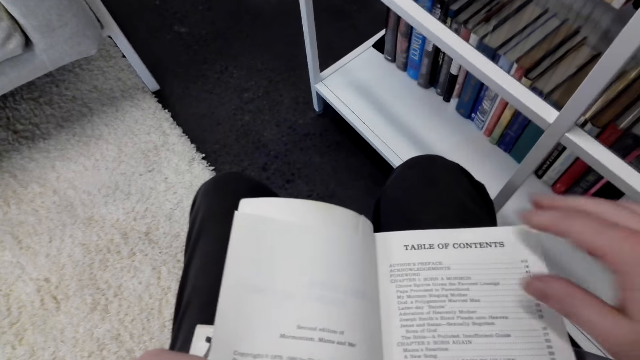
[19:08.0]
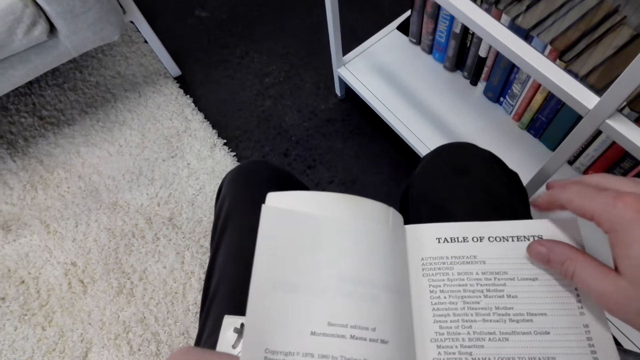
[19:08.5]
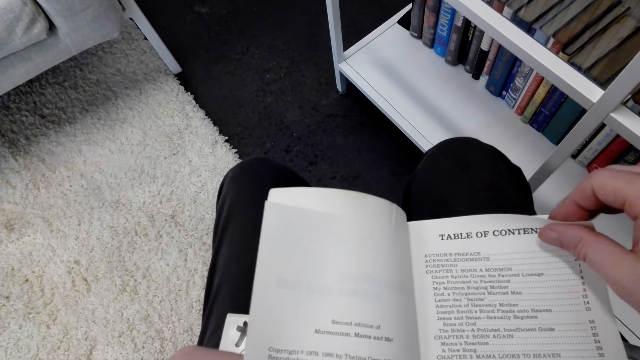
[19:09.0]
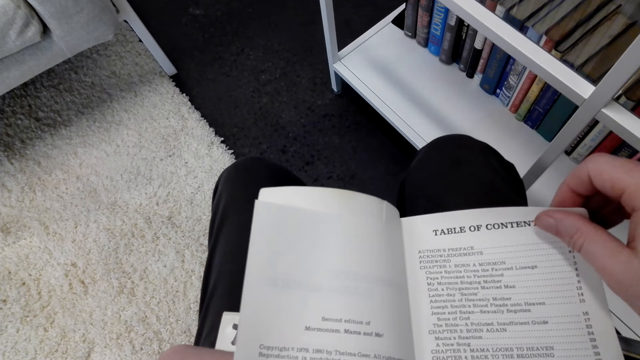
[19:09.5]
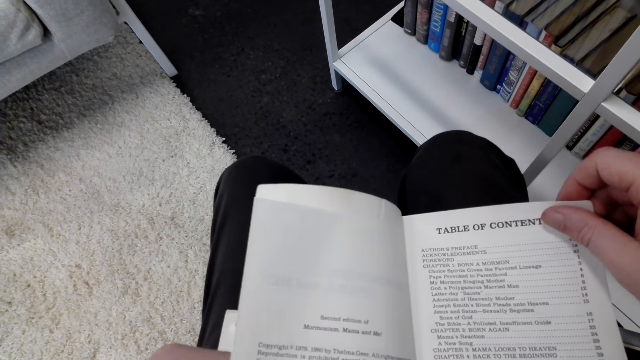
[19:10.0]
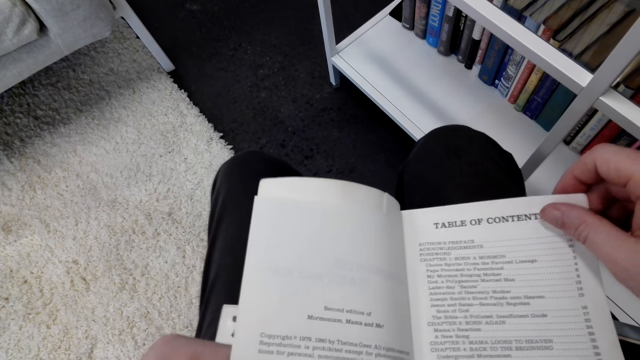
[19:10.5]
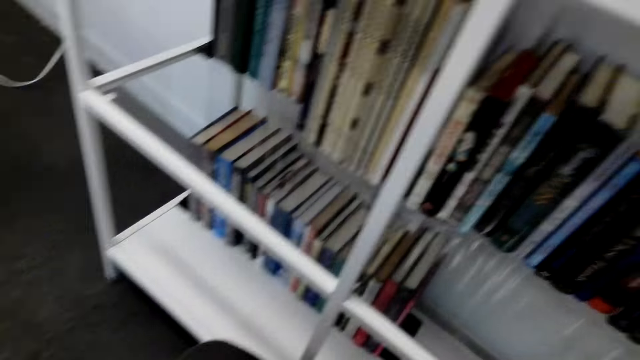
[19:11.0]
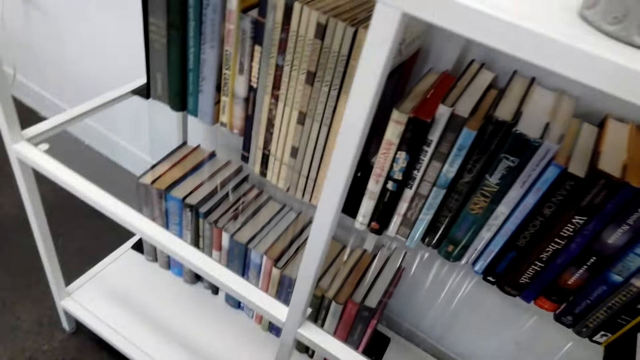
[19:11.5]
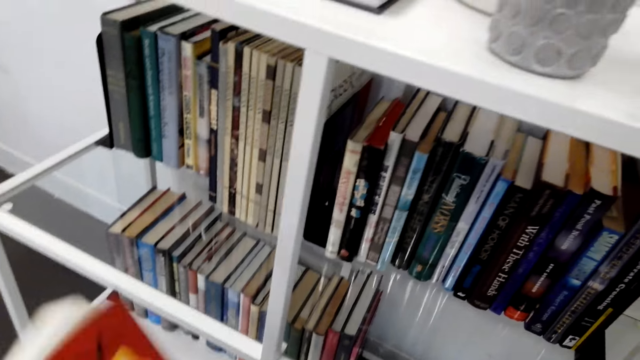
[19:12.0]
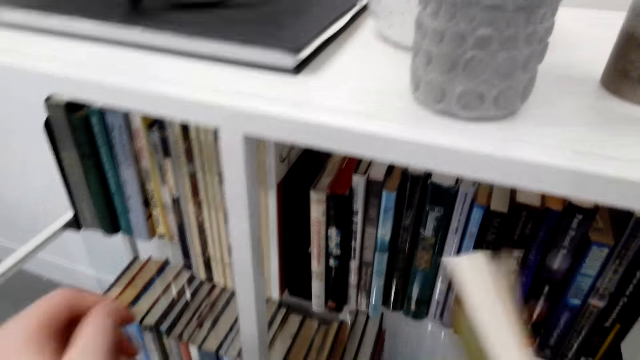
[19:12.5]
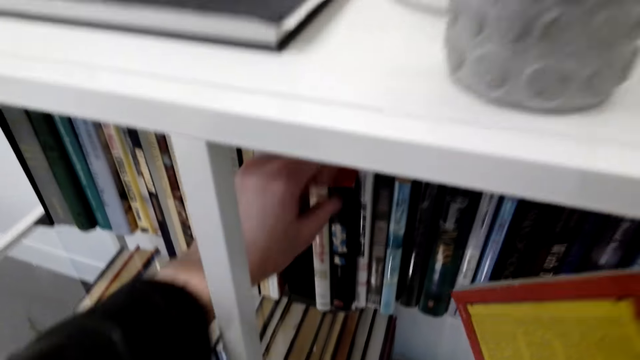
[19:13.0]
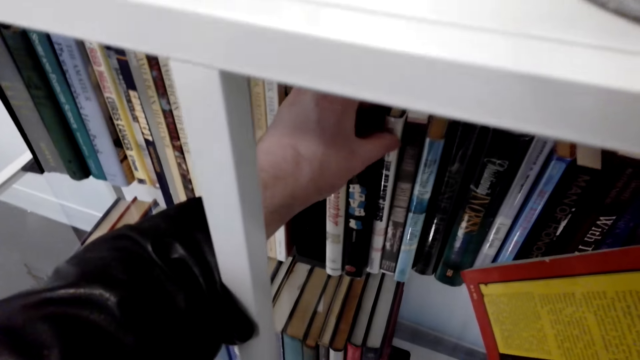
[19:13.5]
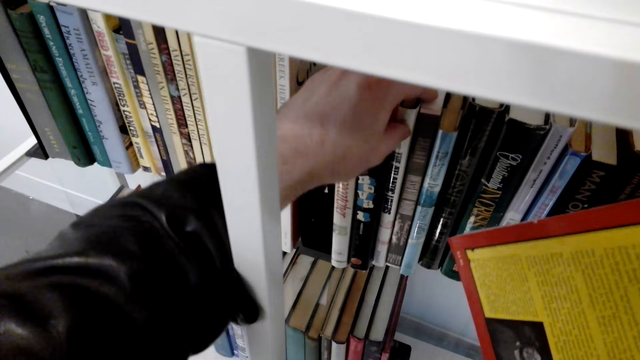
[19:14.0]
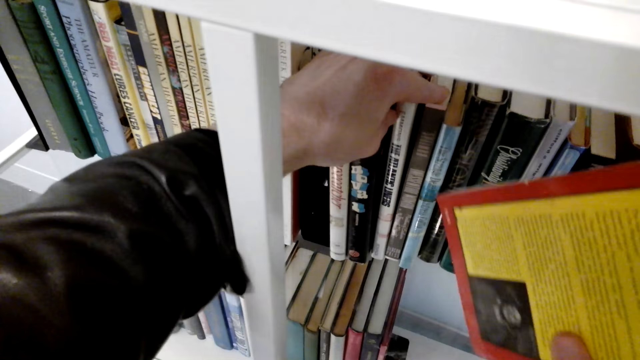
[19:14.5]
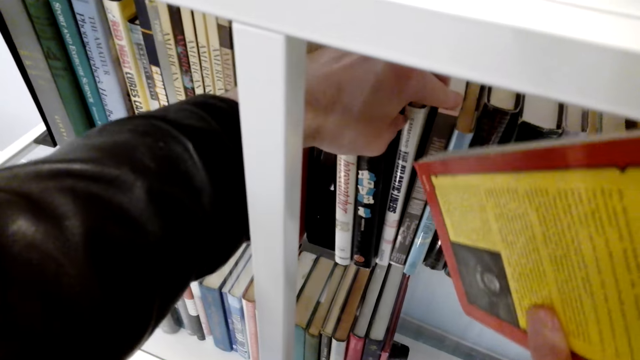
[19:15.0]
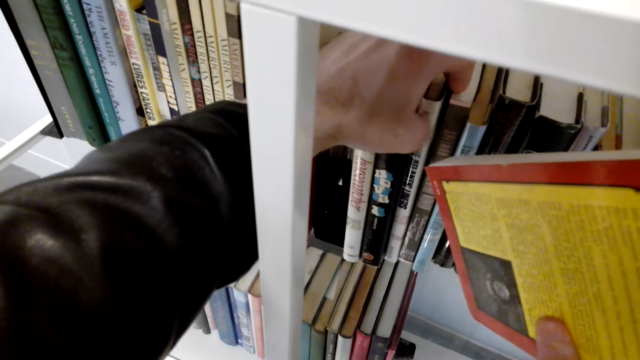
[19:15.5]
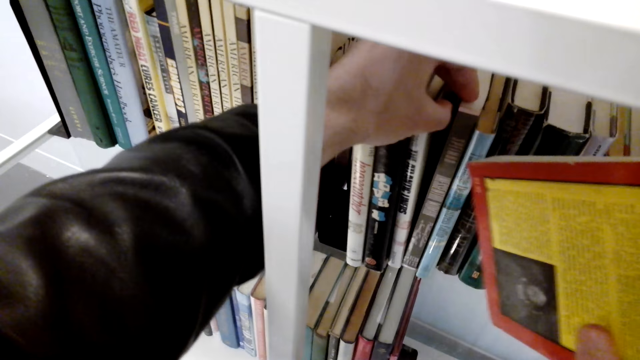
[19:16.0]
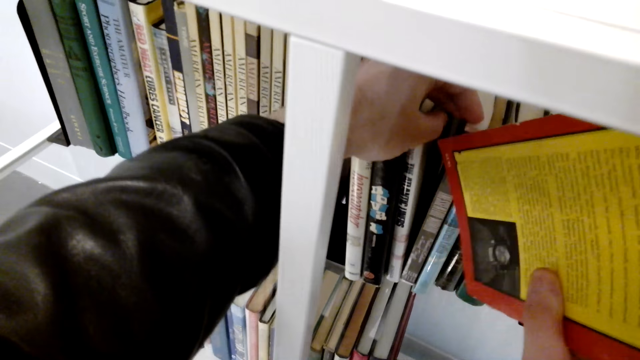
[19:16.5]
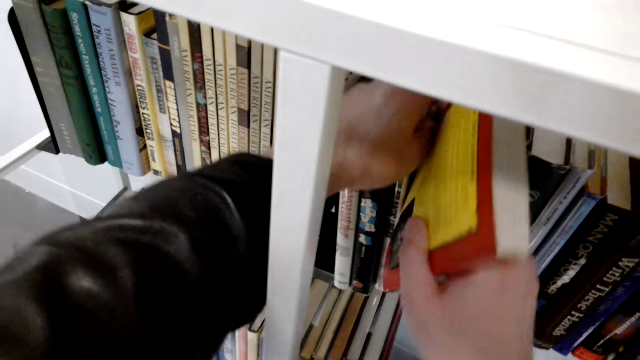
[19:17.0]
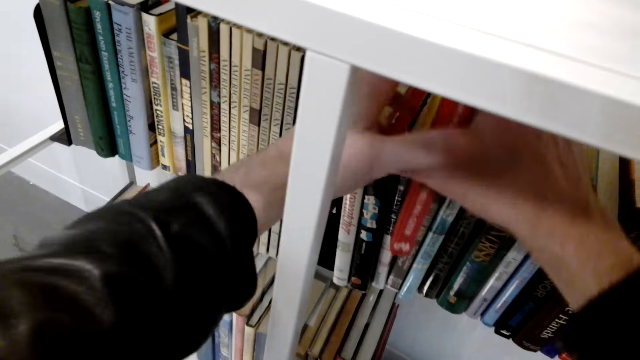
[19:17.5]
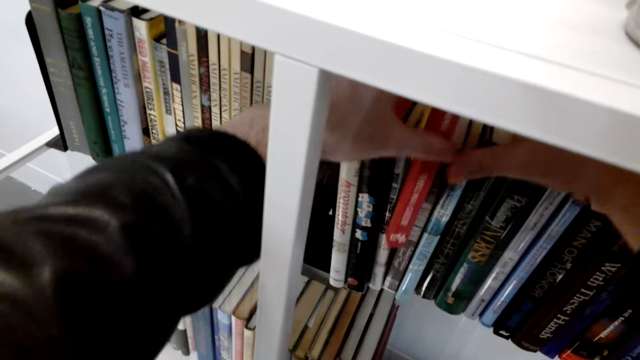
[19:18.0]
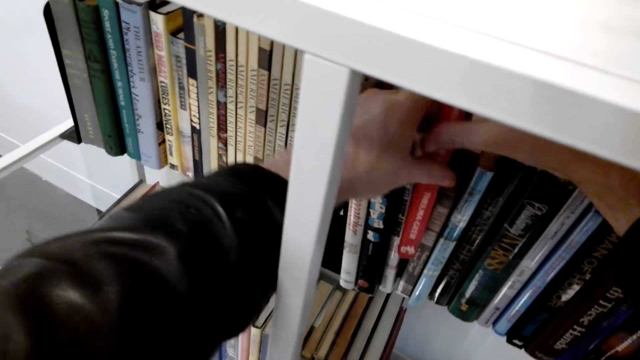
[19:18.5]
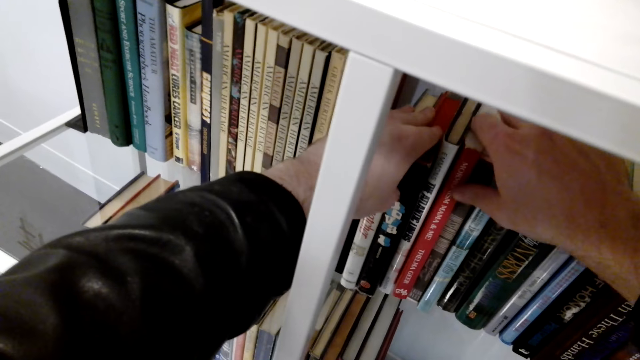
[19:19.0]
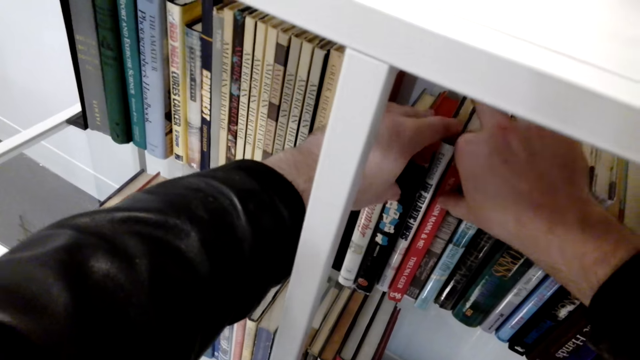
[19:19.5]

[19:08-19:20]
The camera wearer puts the book on the shelf.

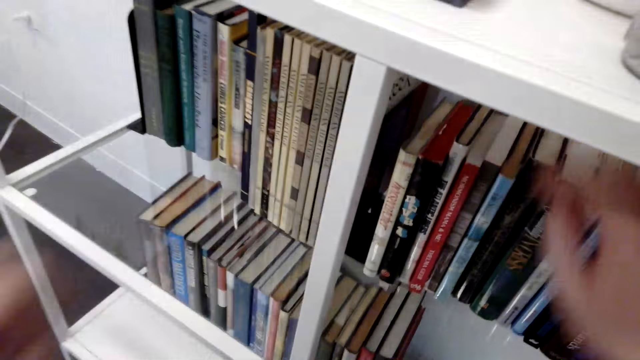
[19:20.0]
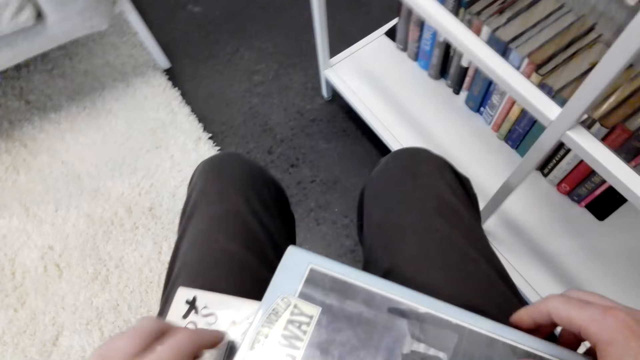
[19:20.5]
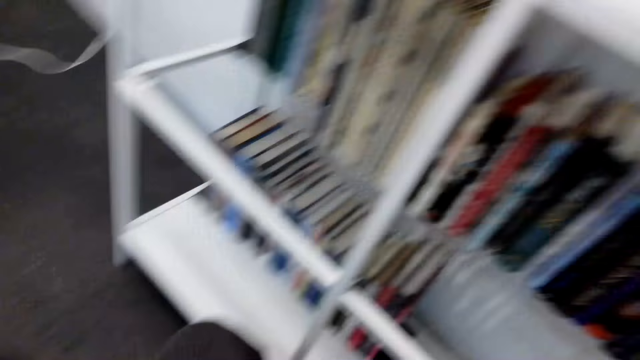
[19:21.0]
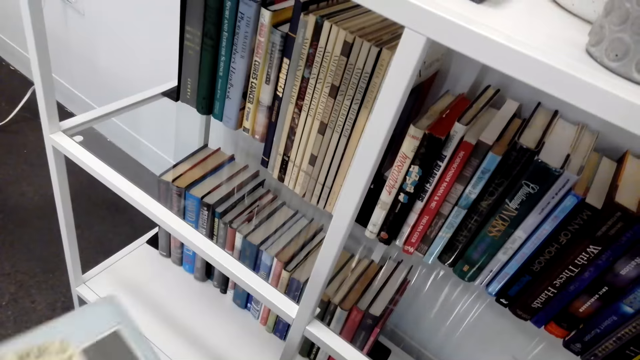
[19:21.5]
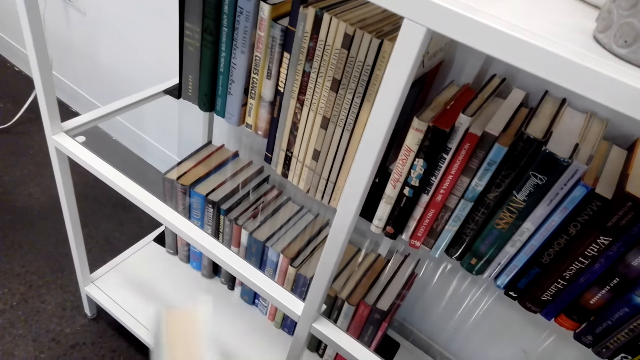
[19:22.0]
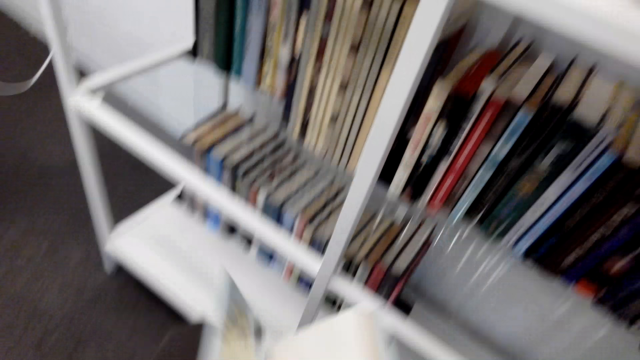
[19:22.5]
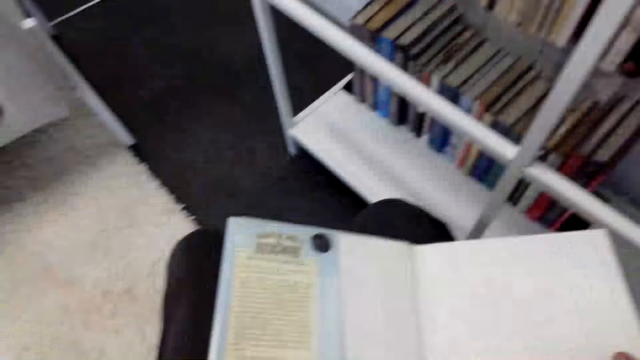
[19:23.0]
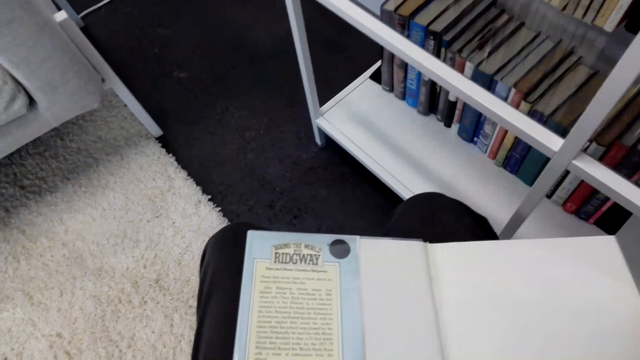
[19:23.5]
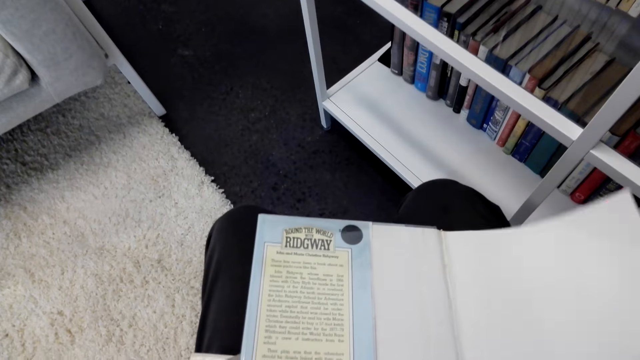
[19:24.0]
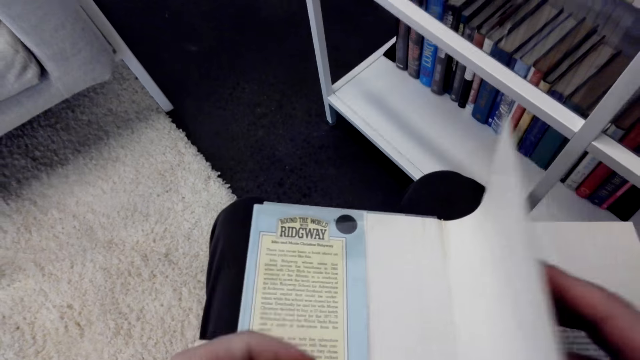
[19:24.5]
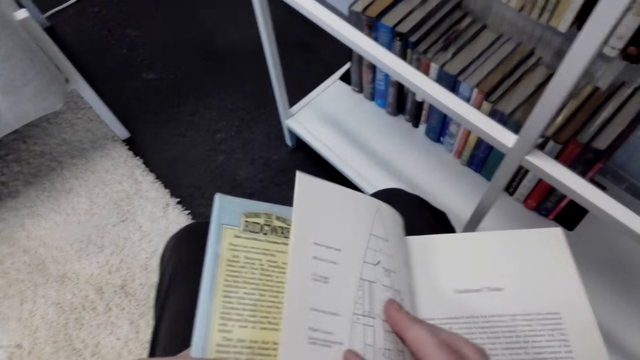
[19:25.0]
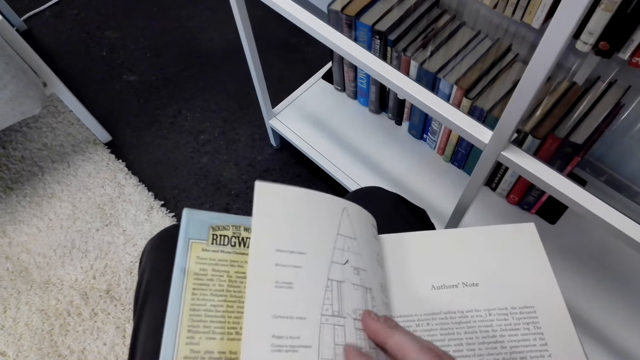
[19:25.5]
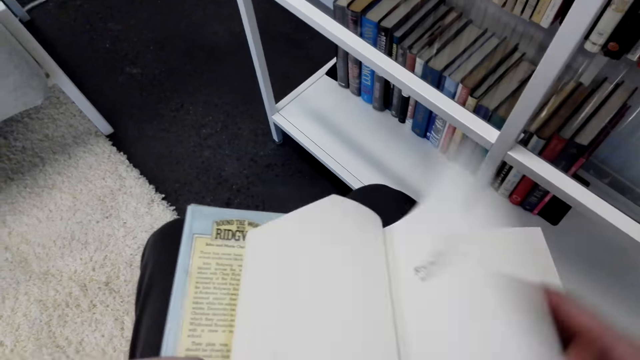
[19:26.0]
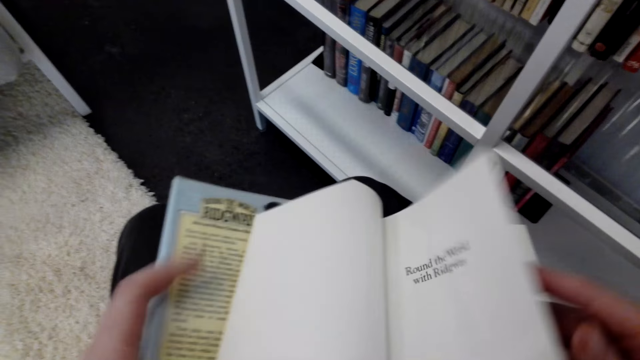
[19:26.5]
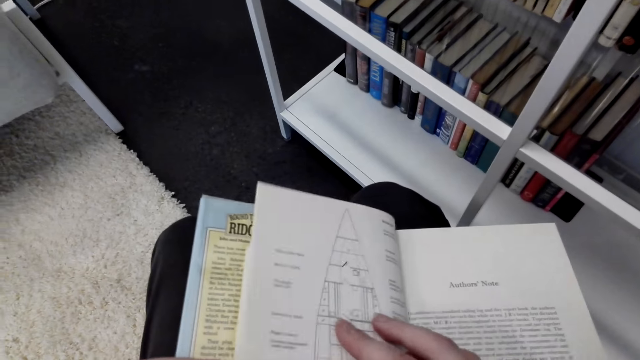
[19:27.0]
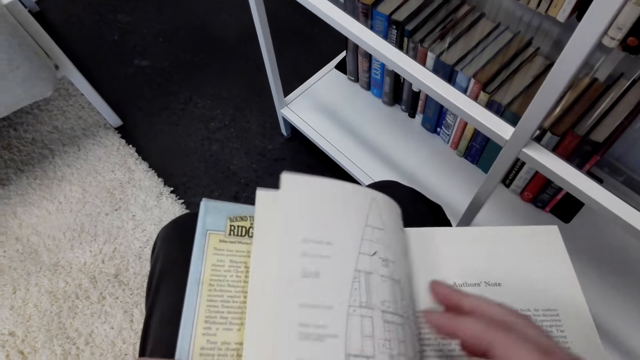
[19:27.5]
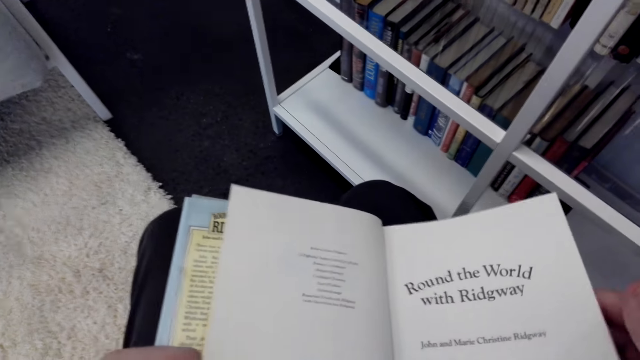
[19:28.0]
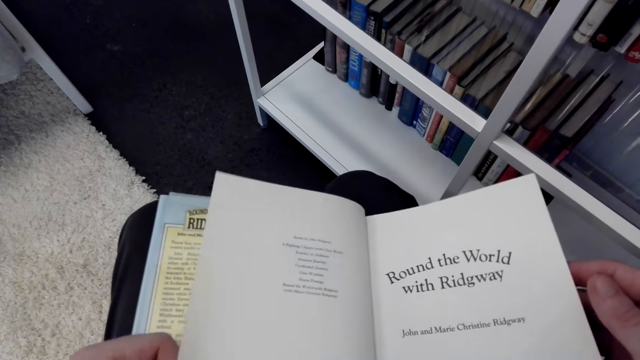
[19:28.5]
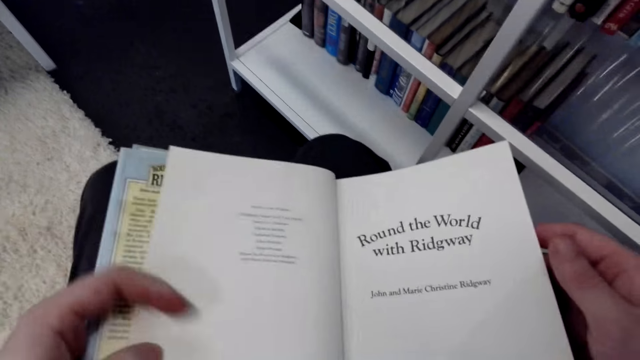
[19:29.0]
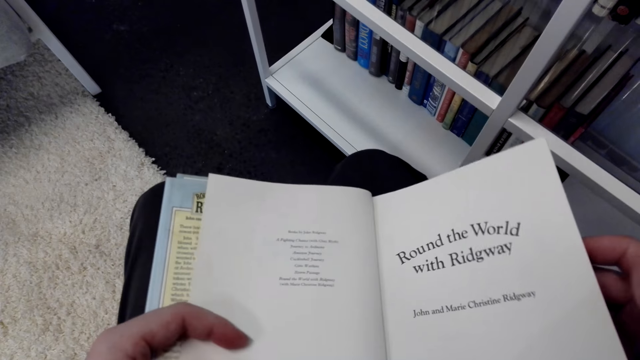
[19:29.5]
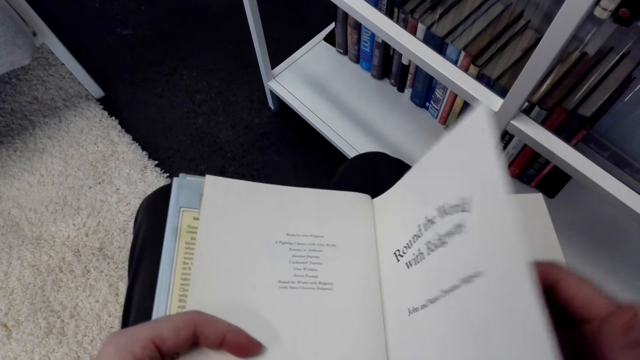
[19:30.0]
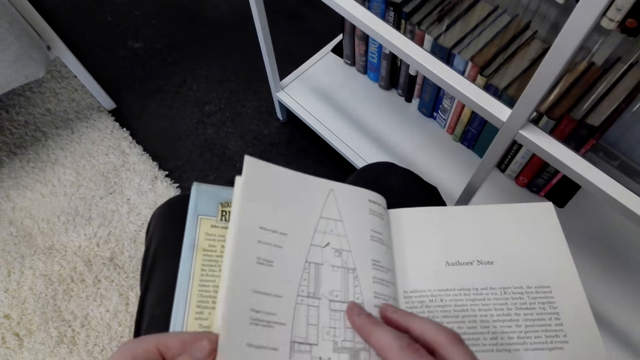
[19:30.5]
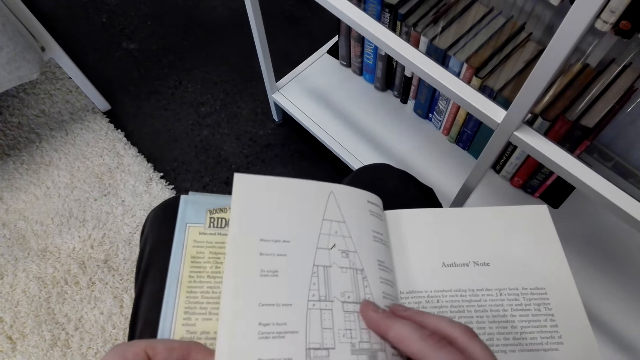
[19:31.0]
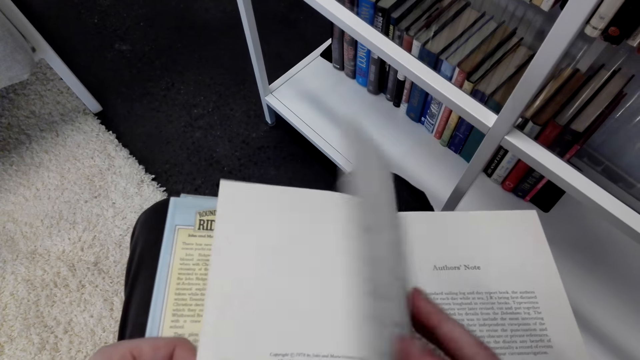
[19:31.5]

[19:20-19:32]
The camera wearer holds a book. They pick the book. They open the book. They open the pages of the book. They peruse through the pages.
